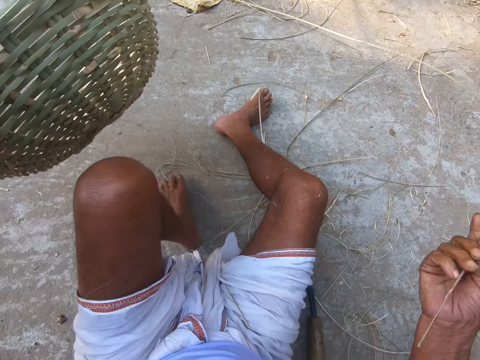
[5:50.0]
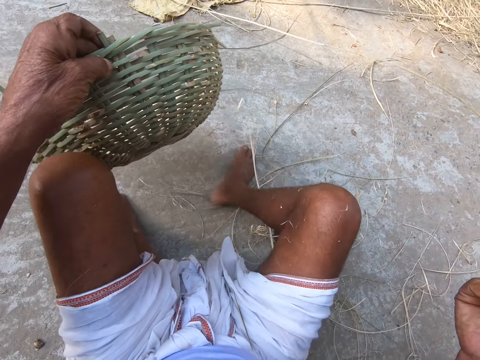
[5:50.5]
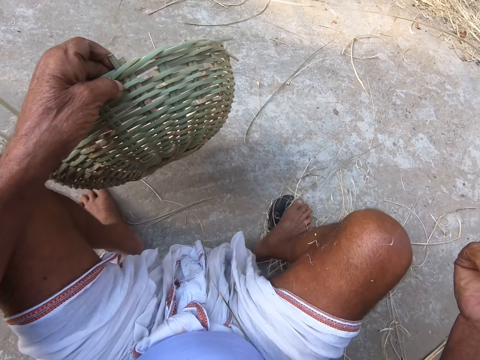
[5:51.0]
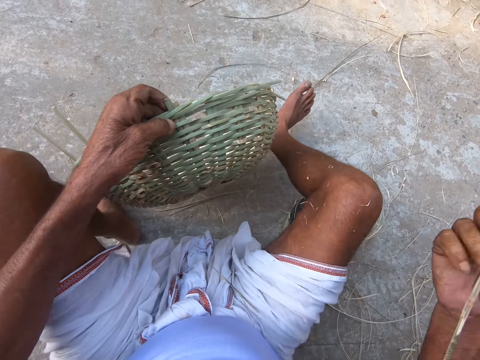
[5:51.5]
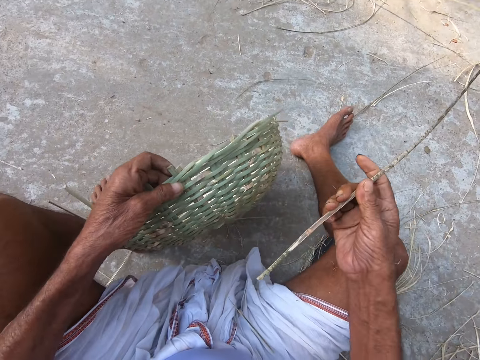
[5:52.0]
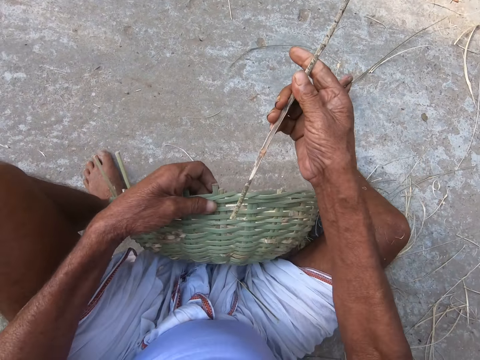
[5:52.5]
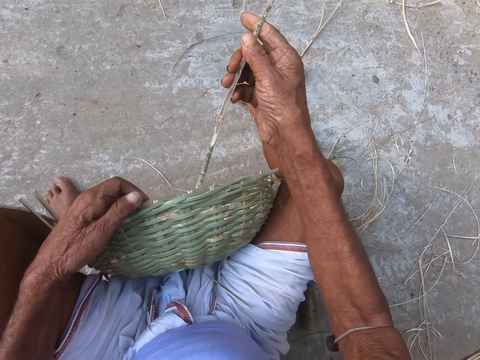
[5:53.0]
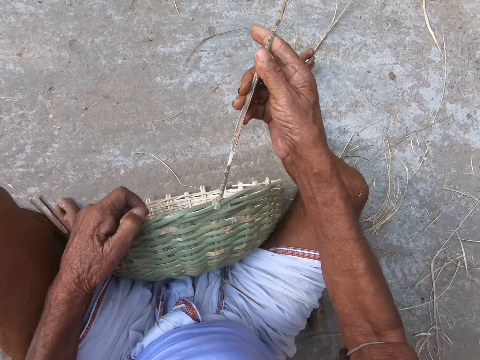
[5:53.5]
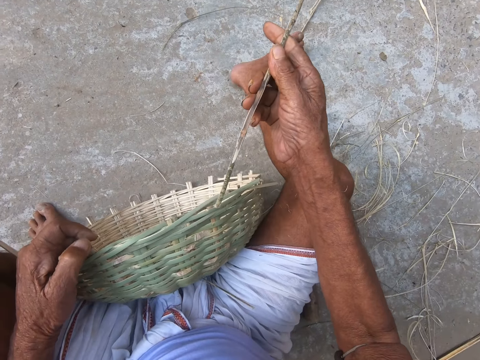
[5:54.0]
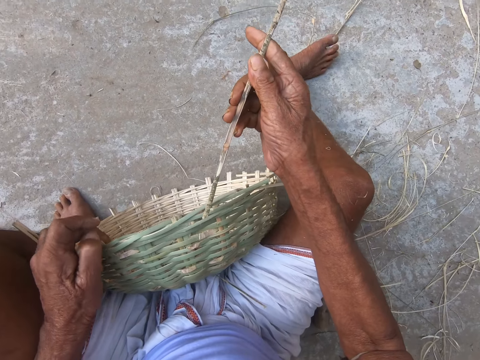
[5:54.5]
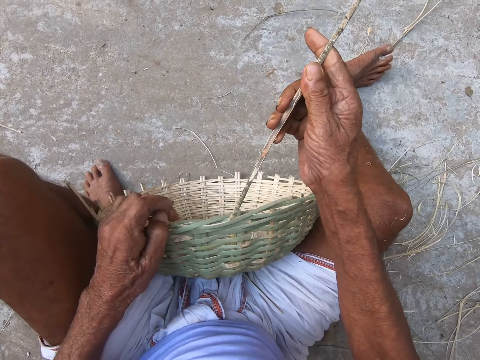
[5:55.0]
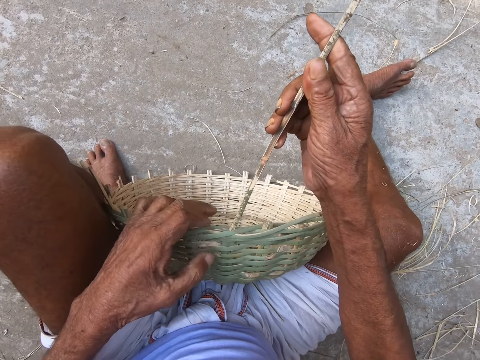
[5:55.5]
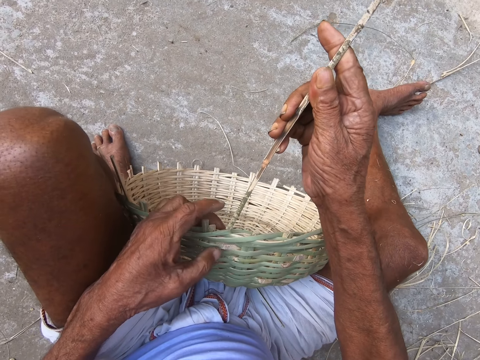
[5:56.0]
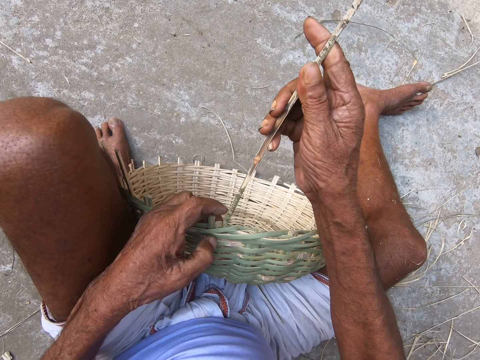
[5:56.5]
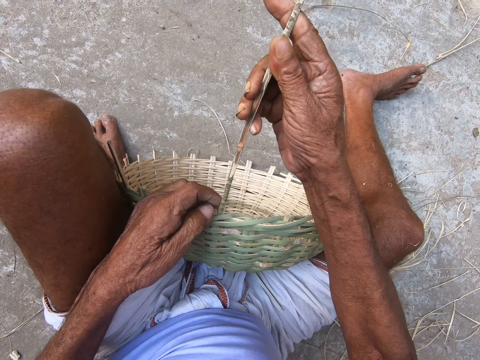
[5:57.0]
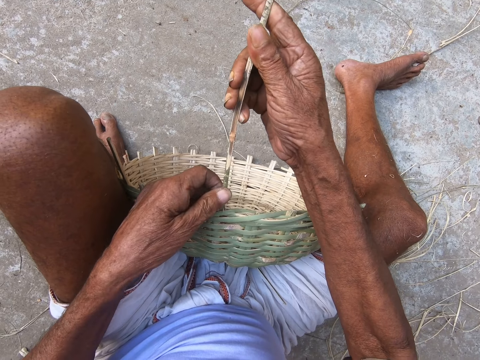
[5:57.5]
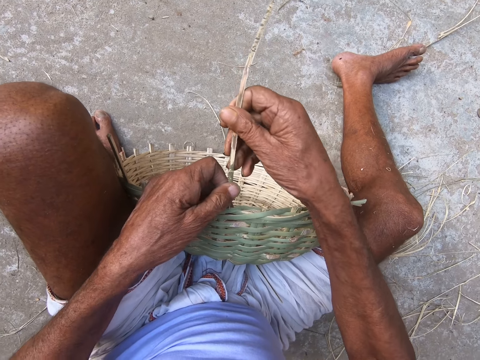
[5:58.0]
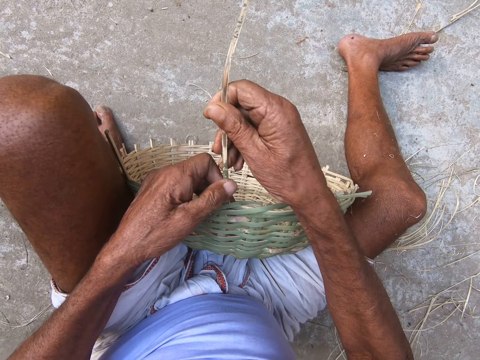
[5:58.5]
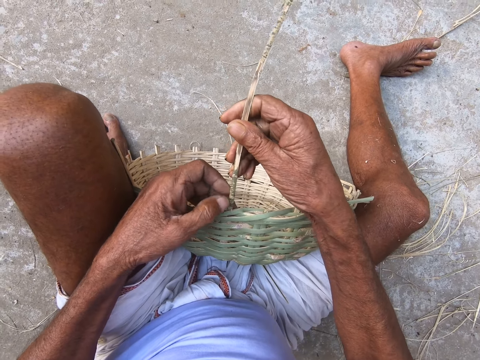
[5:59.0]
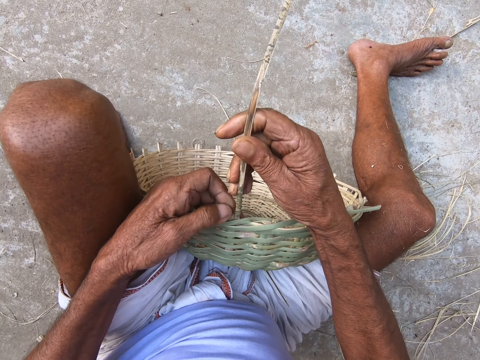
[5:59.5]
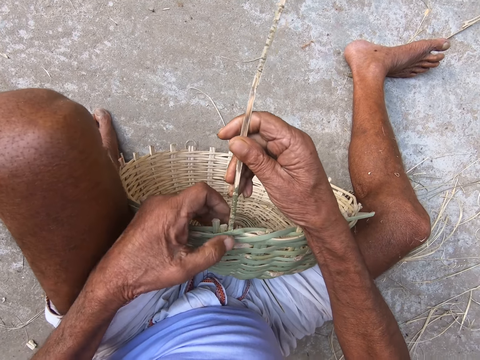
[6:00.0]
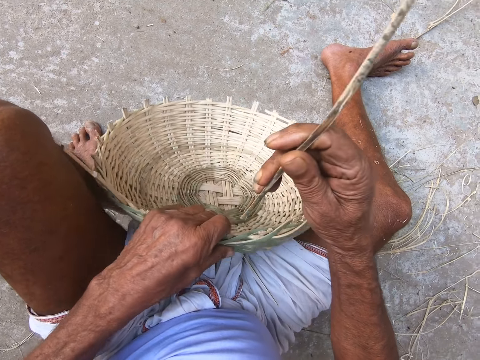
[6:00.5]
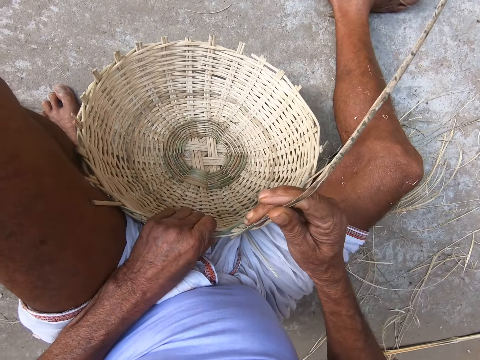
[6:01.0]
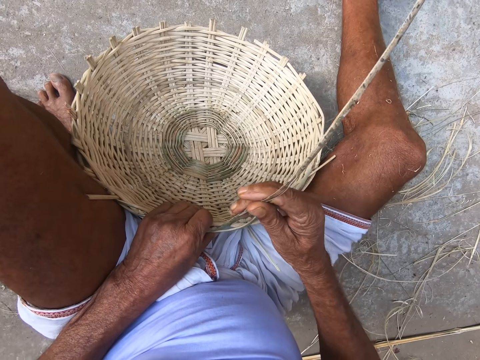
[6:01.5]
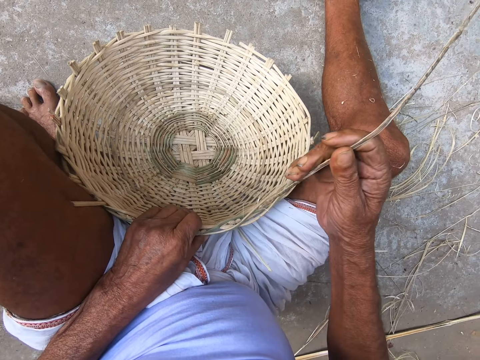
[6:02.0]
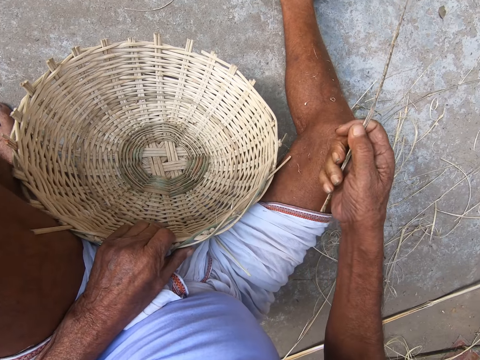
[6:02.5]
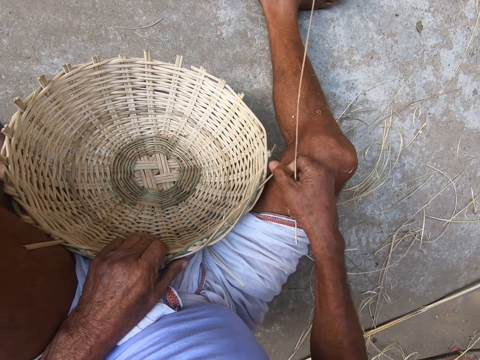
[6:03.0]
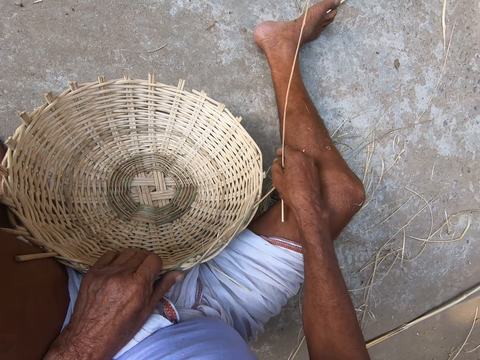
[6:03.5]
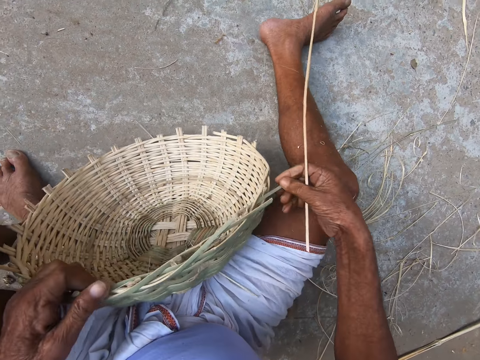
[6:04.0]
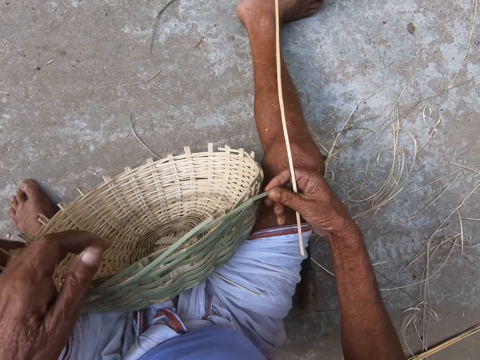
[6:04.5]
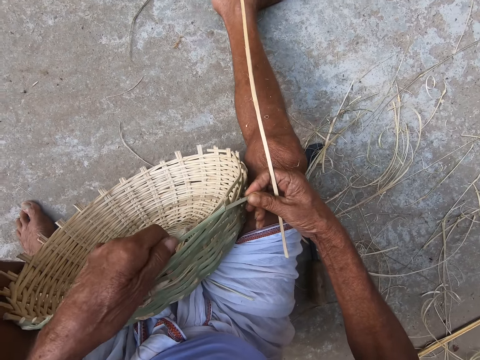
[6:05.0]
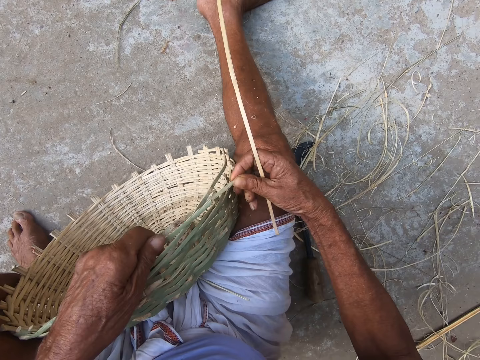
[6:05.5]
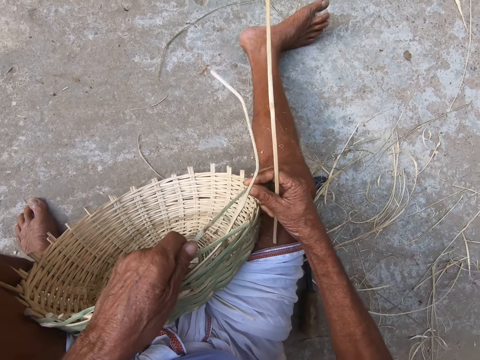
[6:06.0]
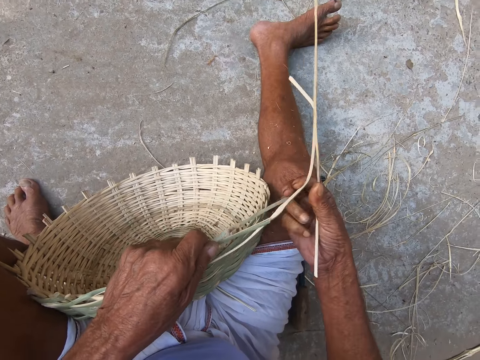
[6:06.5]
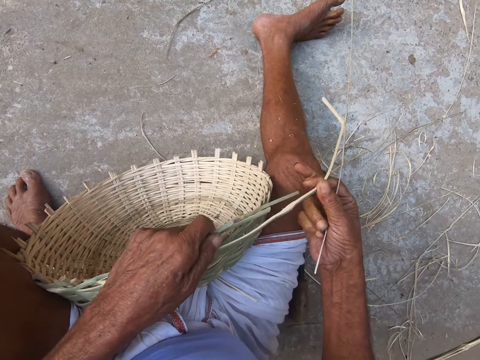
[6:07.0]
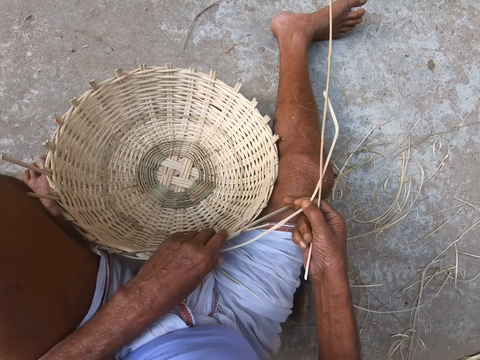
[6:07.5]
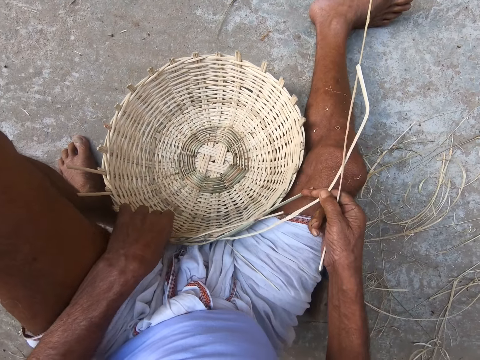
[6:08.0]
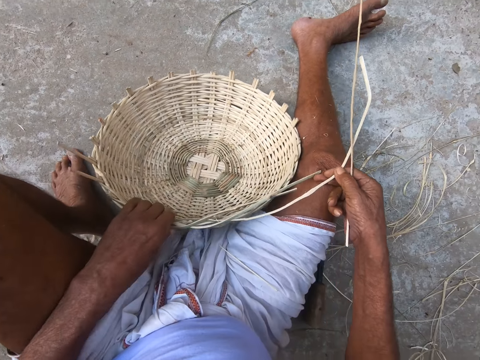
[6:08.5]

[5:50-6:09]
The camera wearer pulls the basket. He inserts the bamboo stick in the basket. He touches the basket. He adjusts the basket on the floor with his hands.

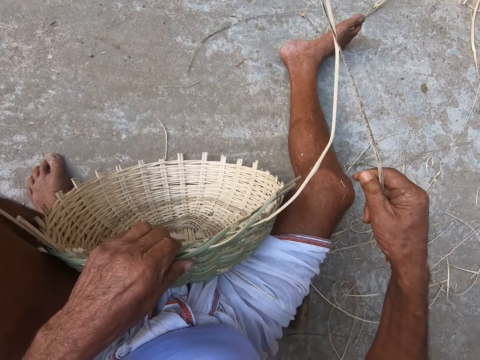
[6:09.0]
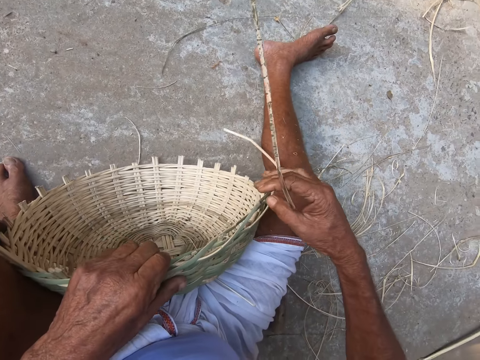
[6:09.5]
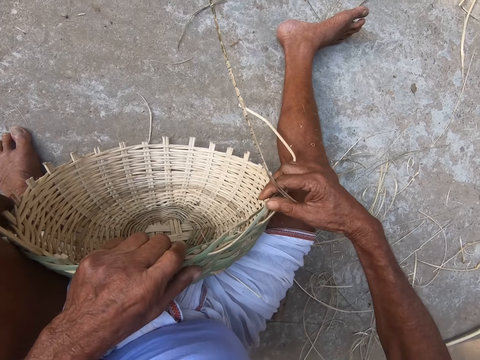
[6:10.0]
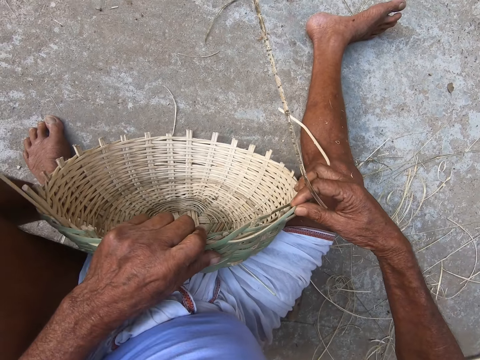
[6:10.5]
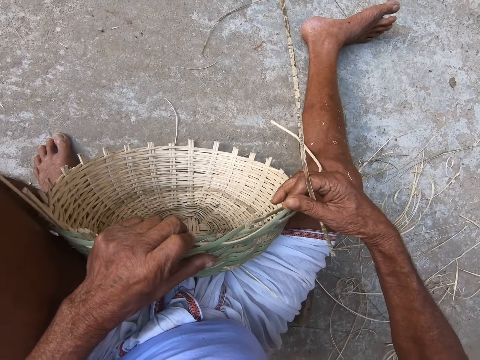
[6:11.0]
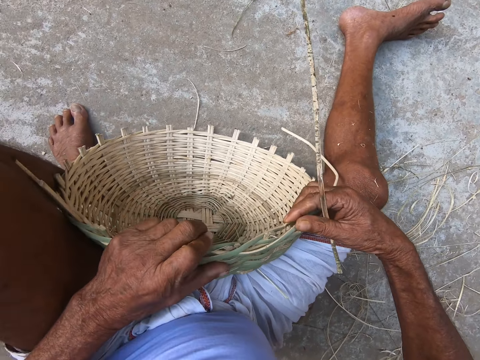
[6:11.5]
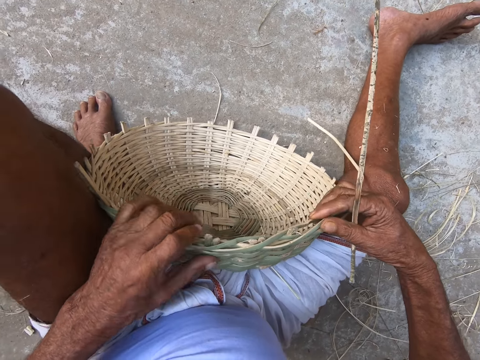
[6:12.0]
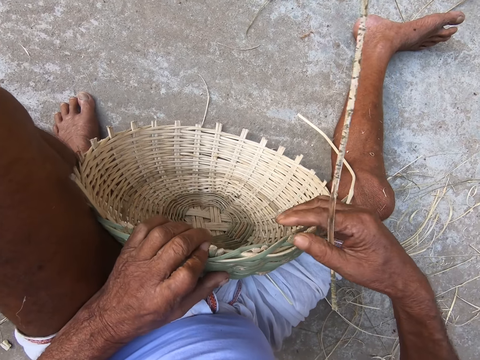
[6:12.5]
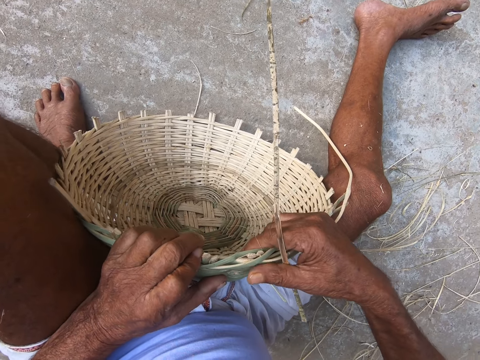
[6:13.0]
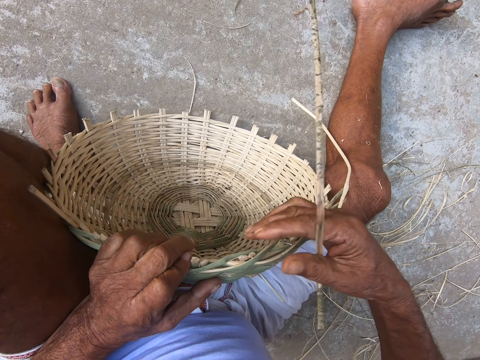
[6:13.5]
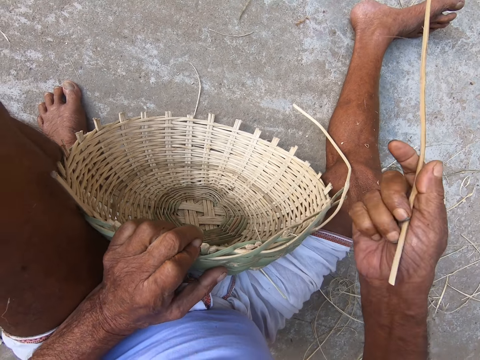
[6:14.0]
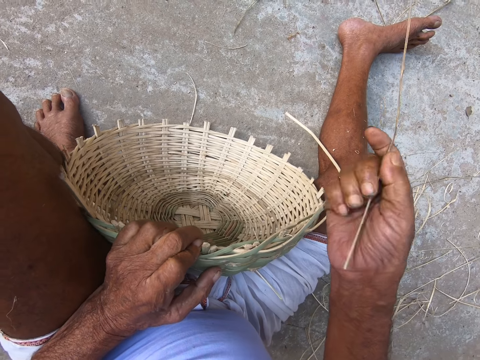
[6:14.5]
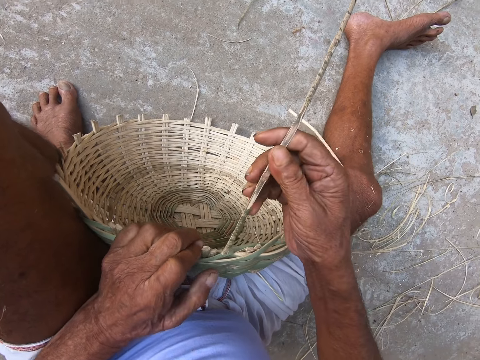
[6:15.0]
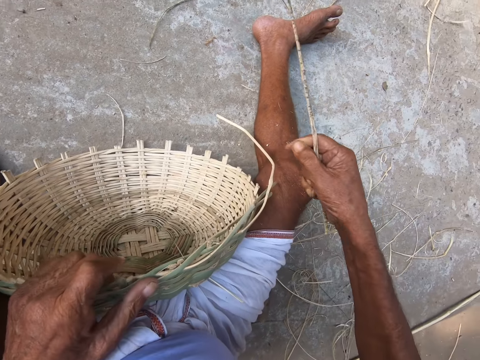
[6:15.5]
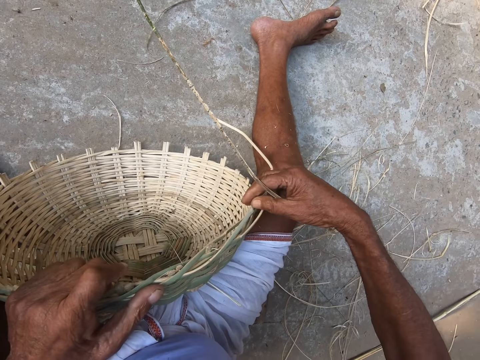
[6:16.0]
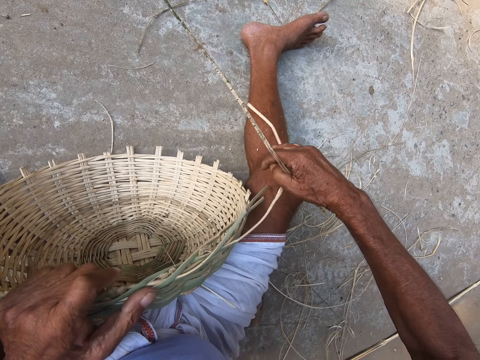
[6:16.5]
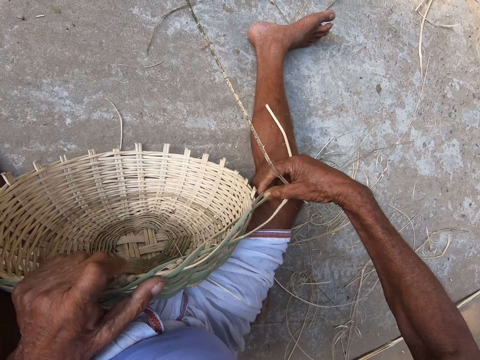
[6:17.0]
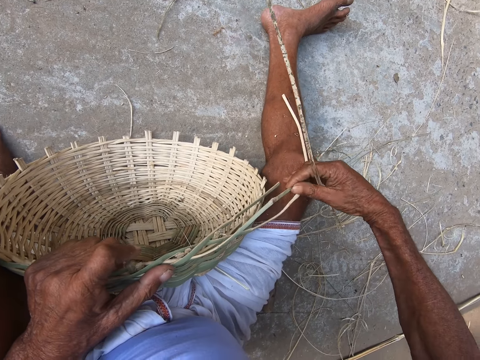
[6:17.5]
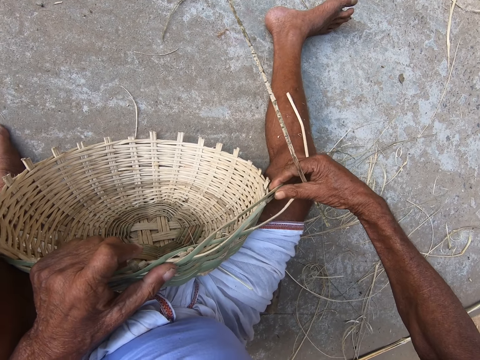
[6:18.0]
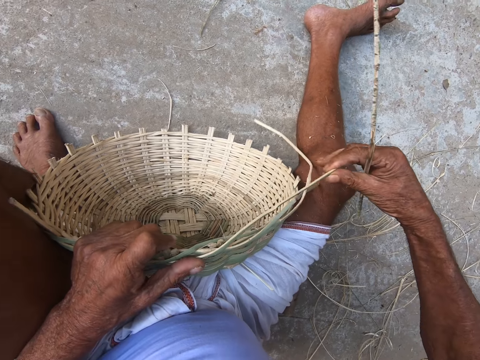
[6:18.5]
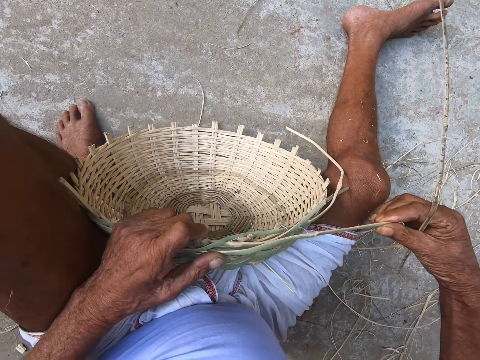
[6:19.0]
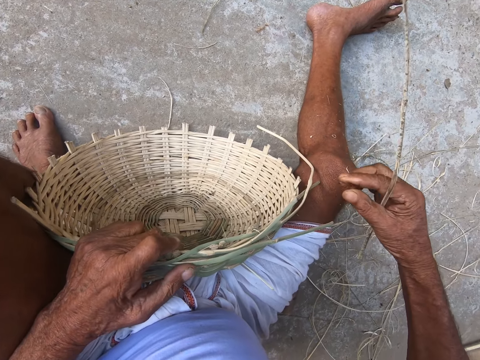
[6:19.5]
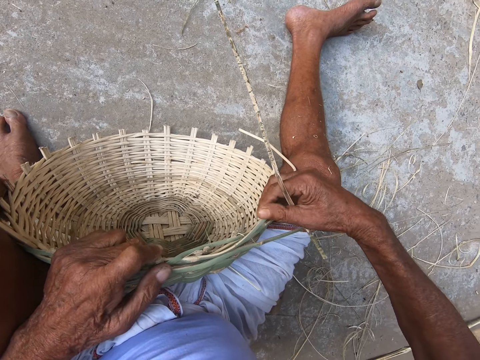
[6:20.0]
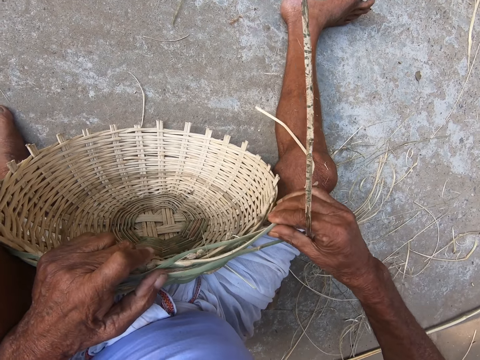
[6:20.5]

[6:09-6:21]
The camera wearer strengthens the sisal on the basket.
